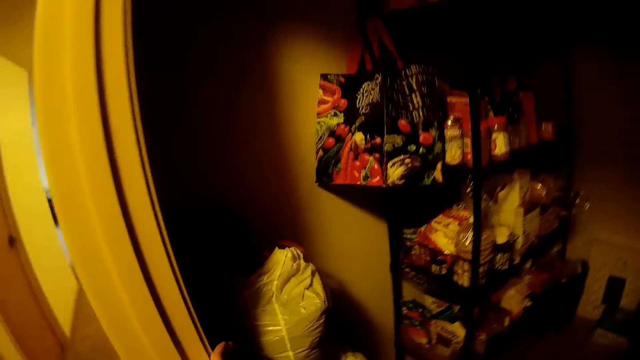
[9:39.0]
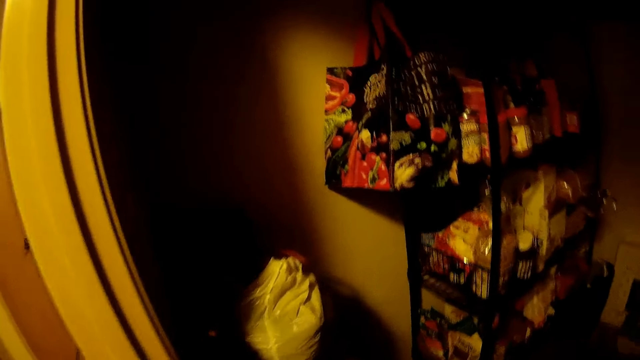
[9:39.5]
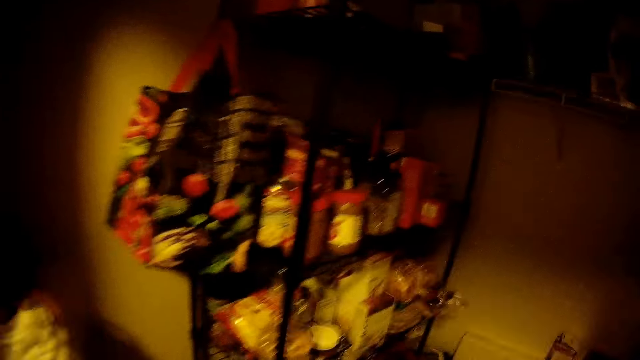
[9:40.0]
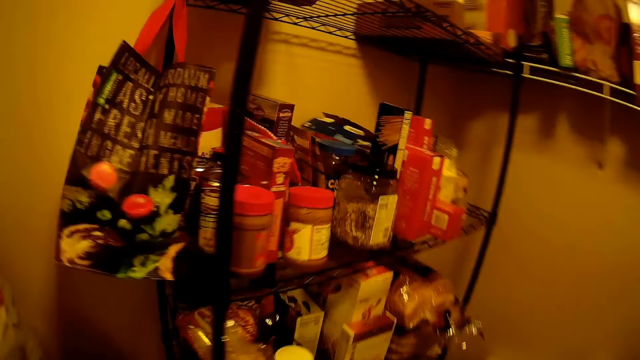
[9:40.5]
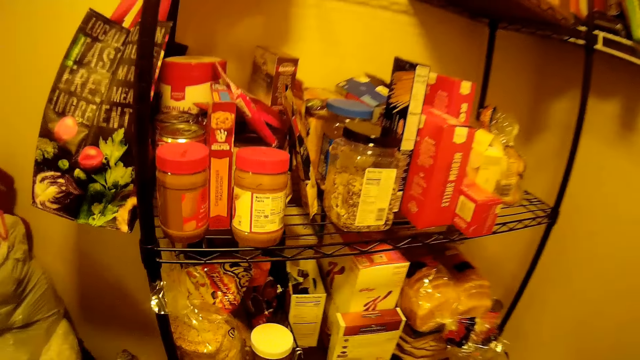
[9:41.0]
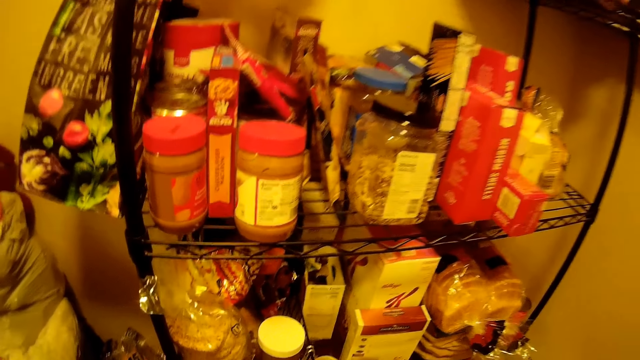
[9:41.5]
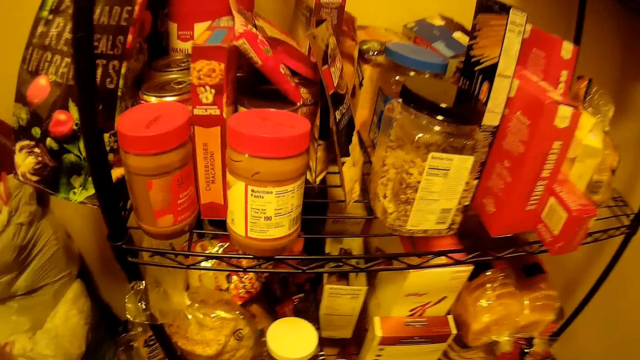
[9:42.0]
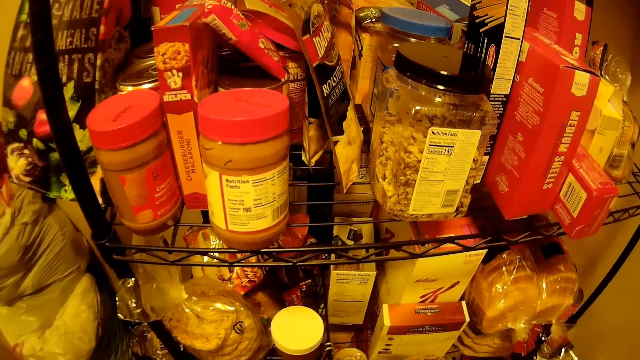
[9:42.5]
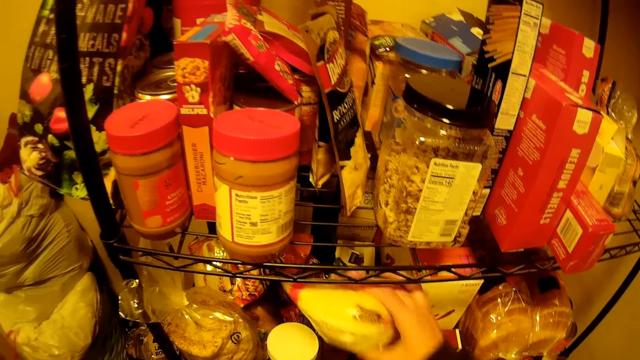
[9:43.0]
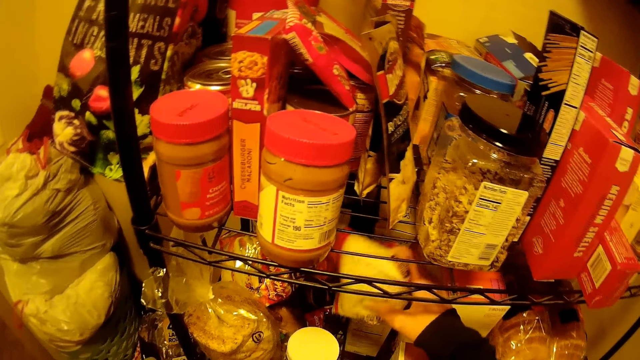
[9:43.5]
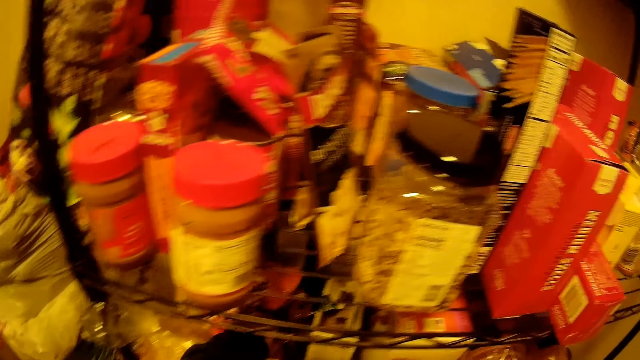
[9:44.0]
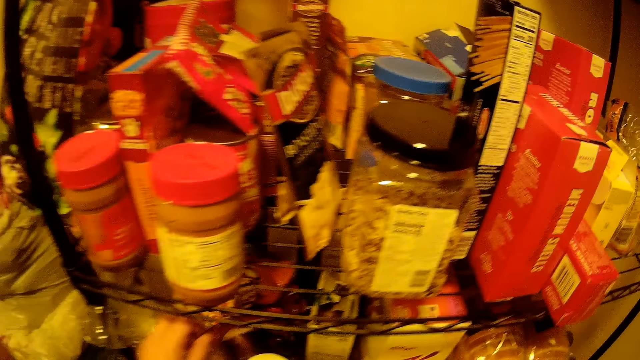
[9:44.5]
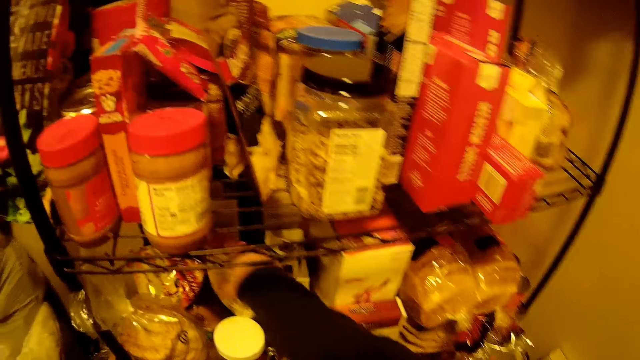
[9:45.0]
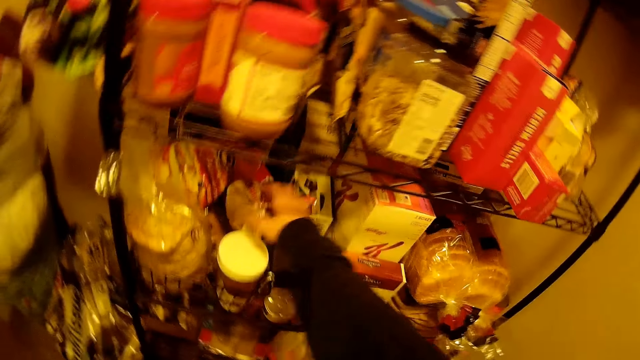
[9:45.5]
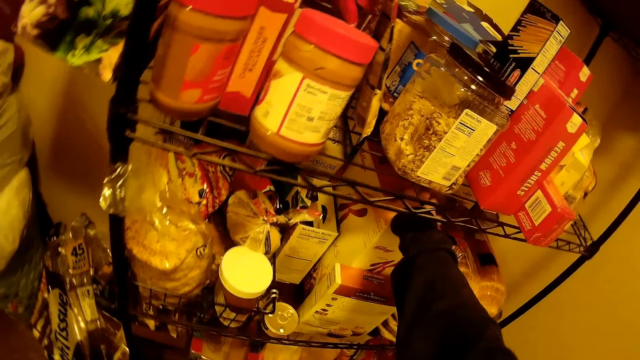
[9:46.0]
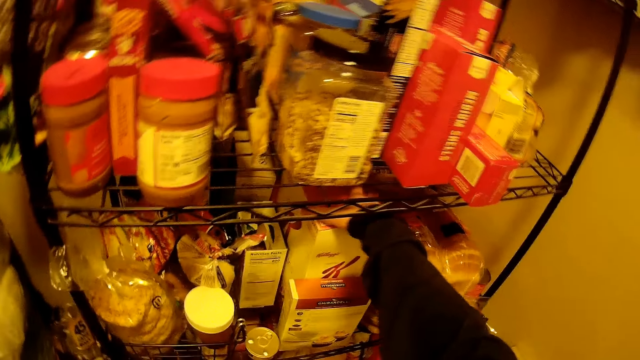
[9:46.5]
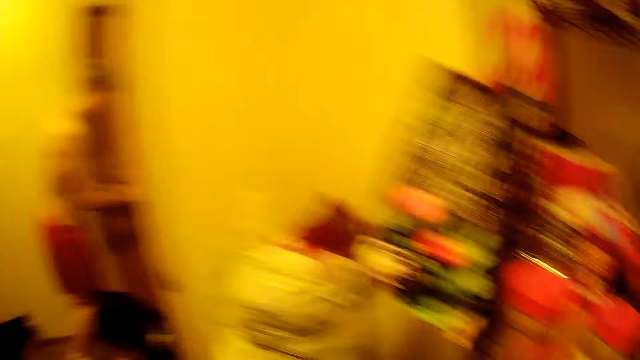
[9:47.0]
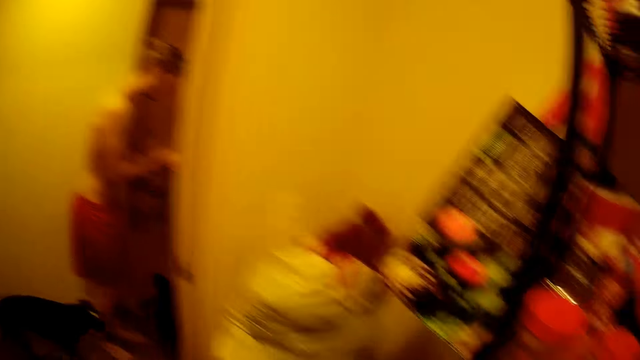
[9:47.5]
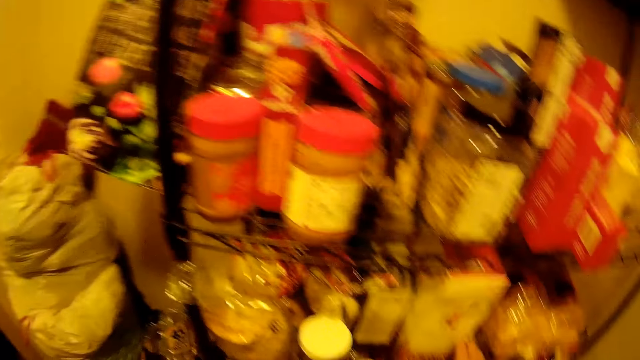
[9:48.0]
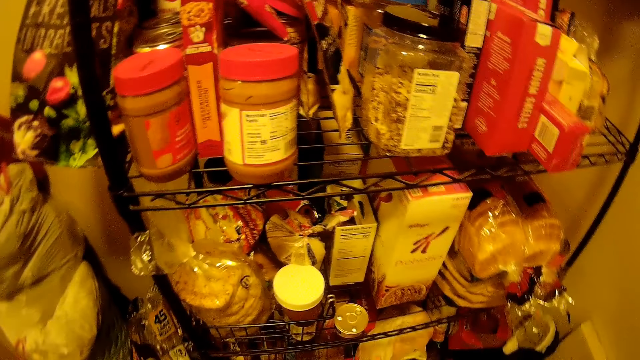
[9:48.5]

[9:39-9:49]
The camera wearer turns on the pantry light. They pick a pack of cereal from a shelf. They drop the pack of cereal on the shelf. They hold a box of cereal. A man opens the door.

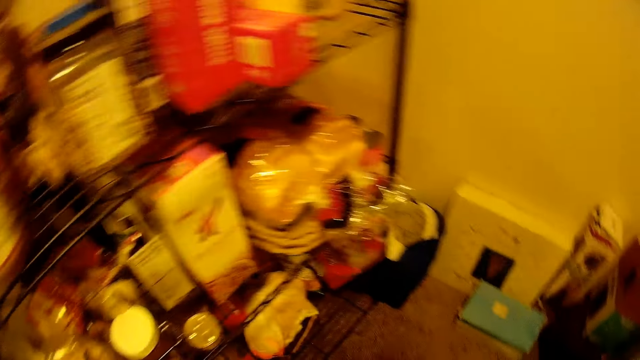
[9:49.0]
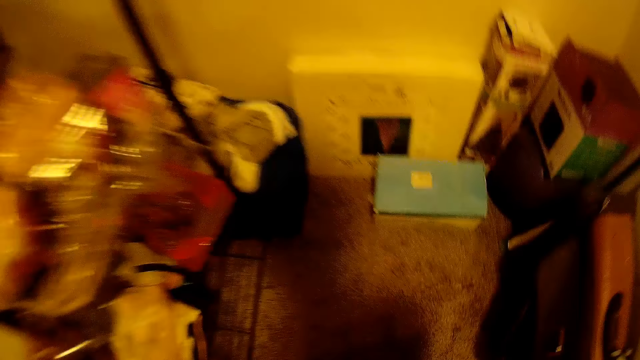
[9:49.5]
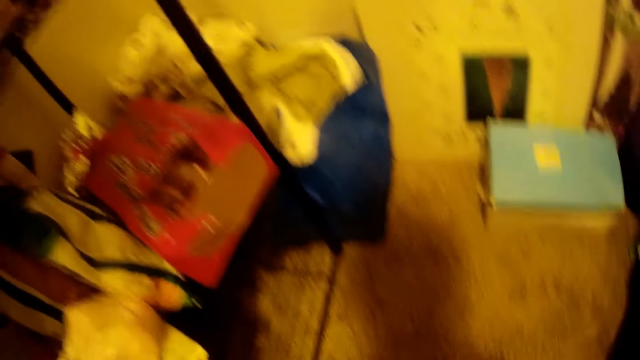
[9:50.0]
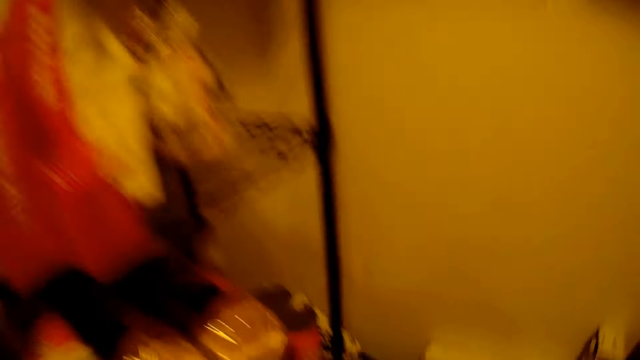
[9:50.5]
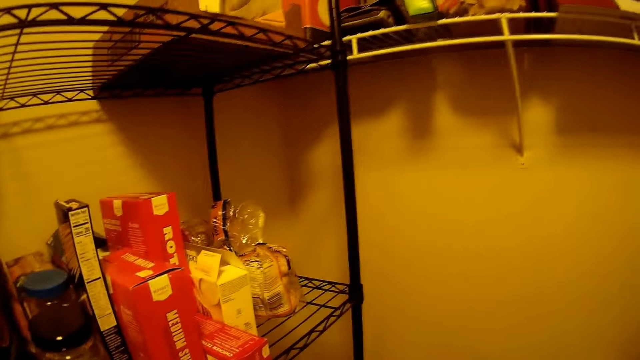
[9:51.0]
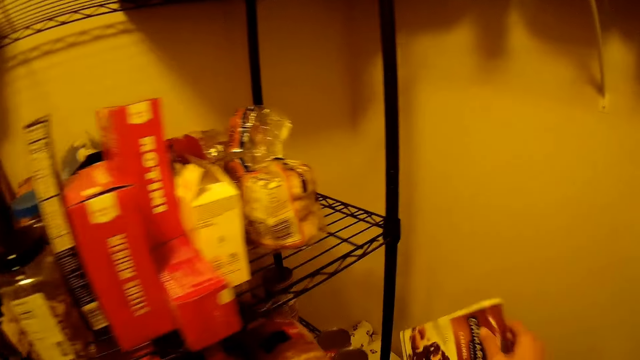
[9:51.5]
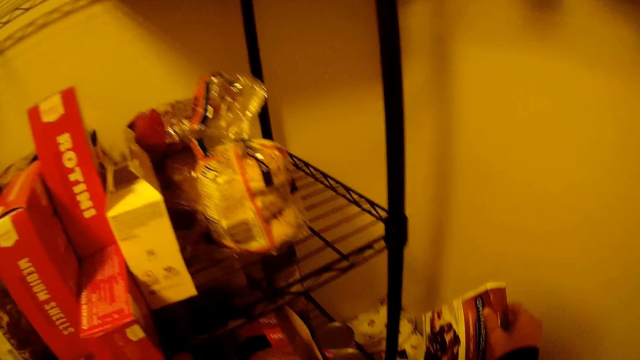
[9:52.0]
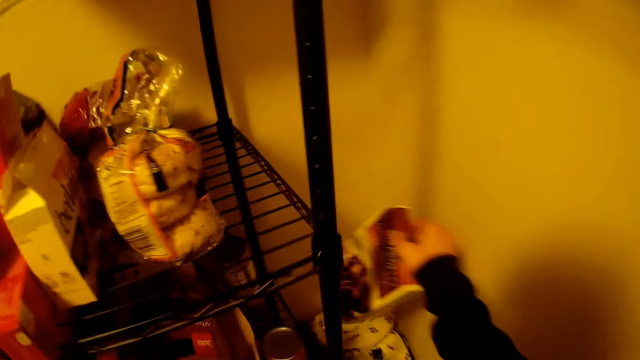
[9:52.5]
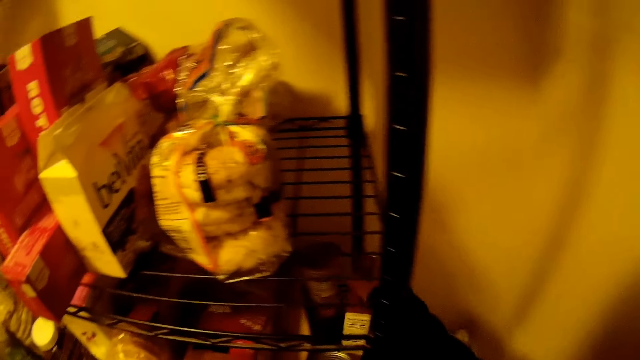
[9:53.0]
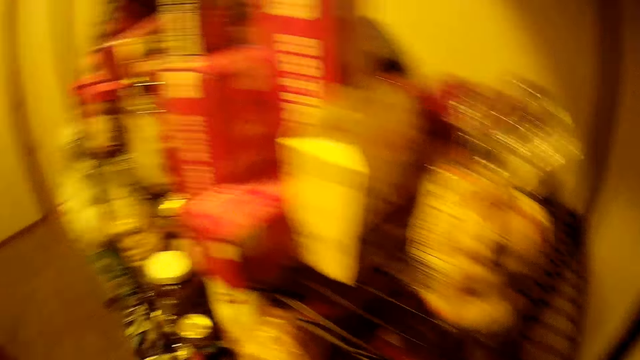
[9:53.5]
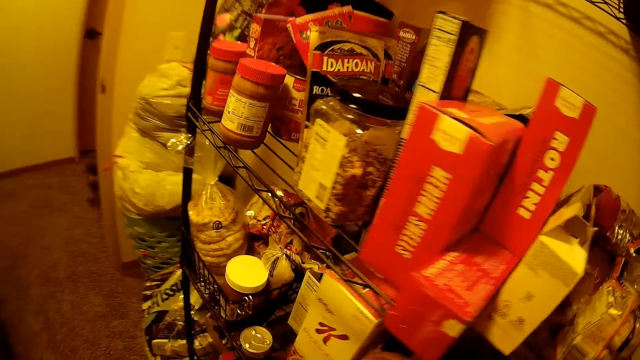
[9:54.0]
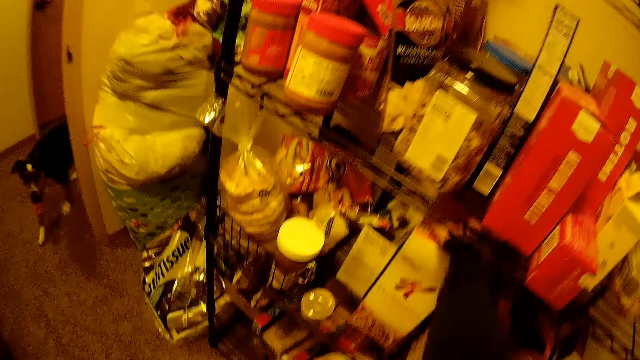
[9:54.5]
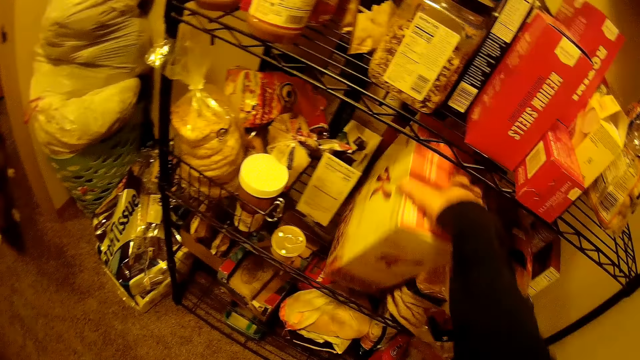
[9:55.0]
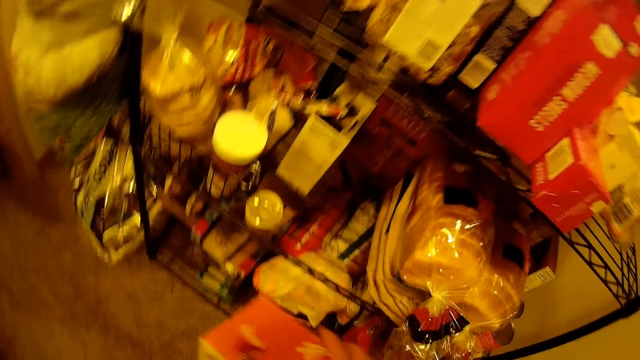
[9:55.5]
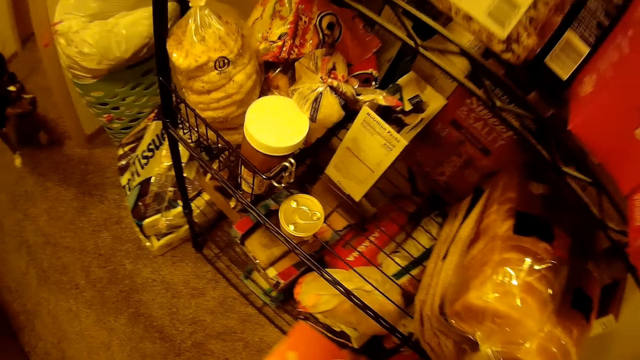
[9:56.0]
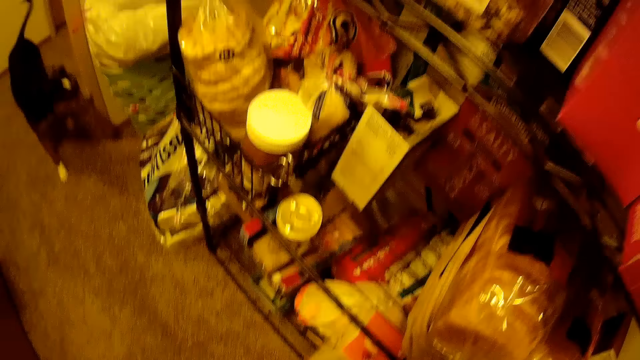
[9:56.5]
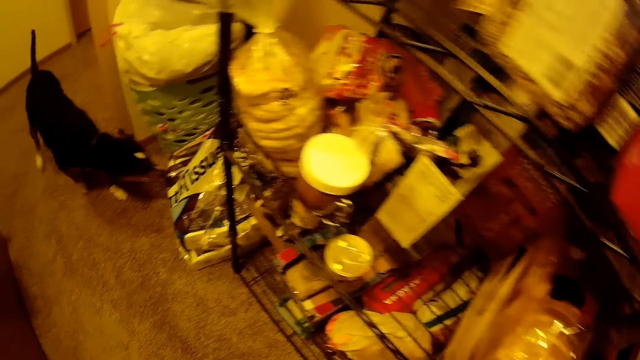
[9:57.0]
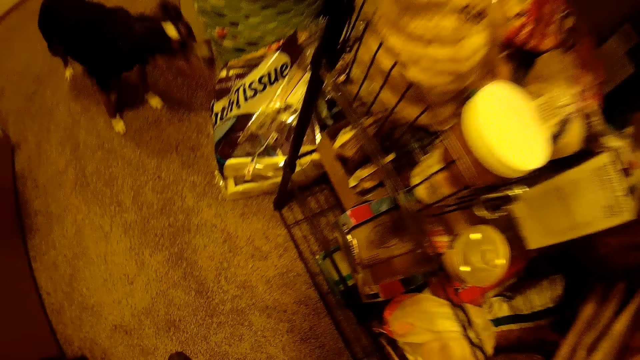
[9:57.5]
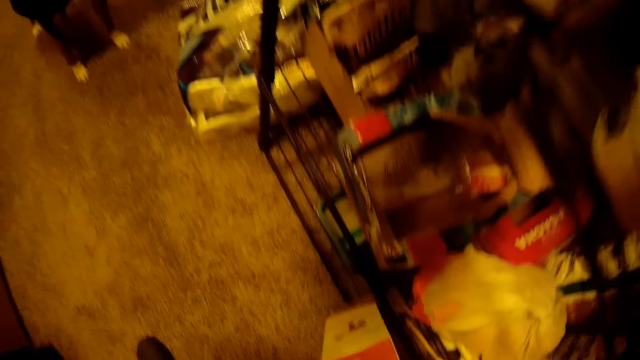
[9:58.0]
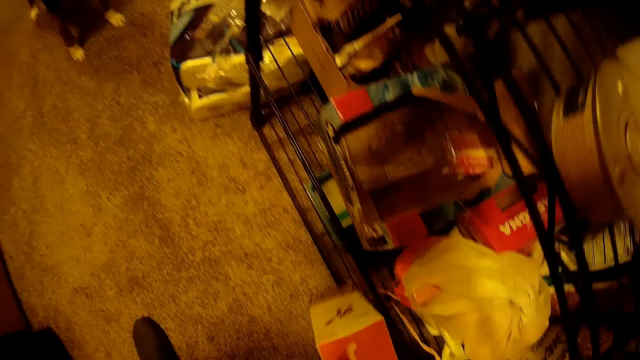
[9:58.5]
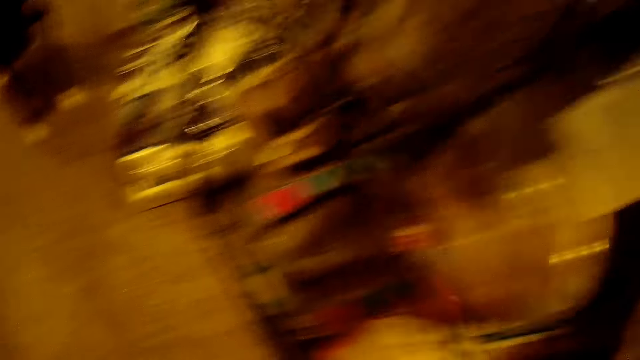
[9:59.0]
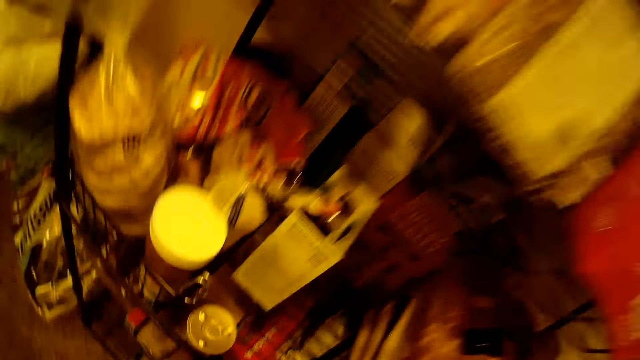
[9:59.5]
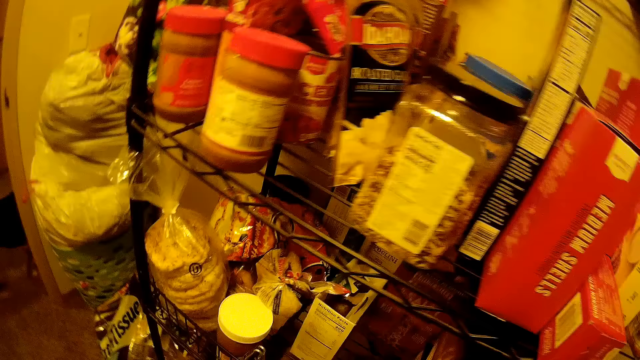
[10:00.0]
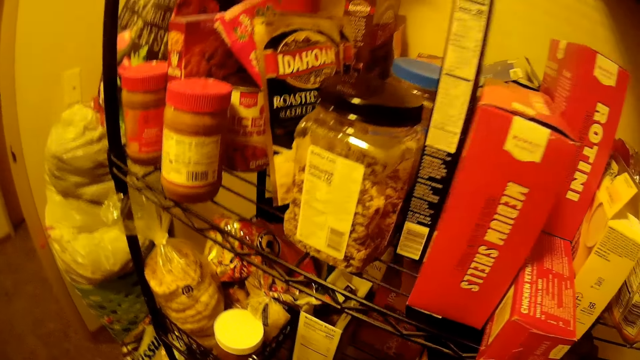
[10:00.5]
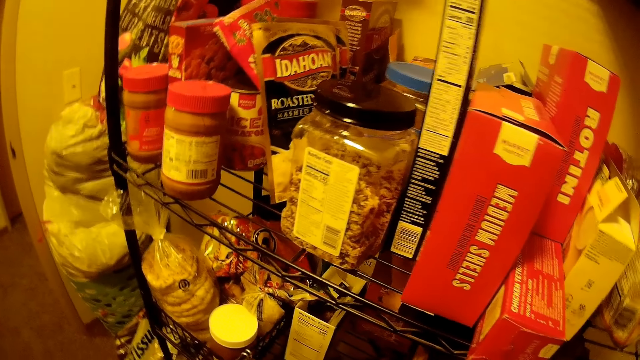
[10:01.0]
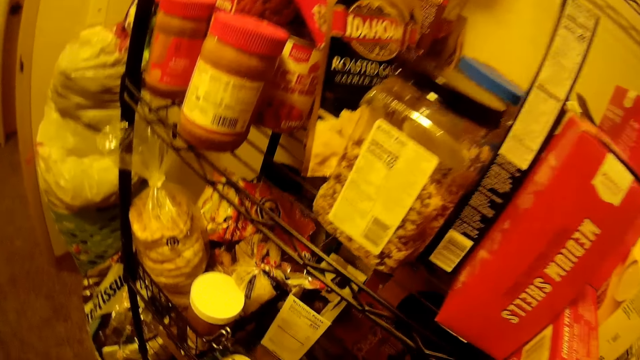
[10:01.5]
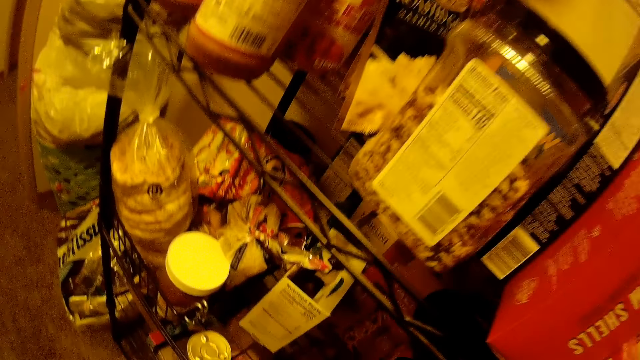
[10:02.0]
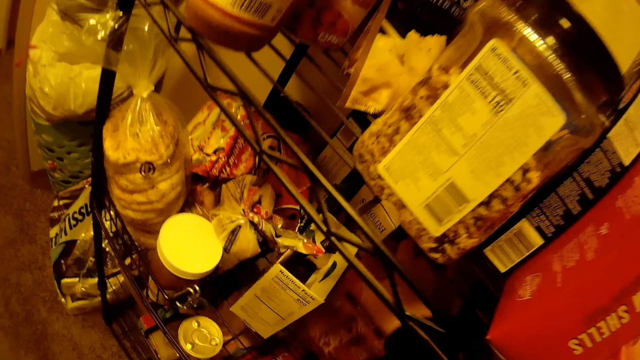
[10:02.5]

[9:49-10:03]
The camera wearer turns around the room. They pick another box of cereal from the bottom of the shelf. They drop the box of cereal on the middle section of the shelf. They pick the box of cereal from the middle section of the shelf. A dog walks into the pantry. The camera wearer drops the box of cereal on the floor. The dog walks out of the pantry. The camera wearer picks a box of cereal bars.
